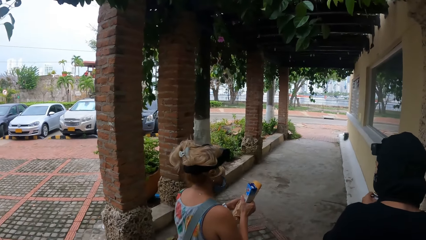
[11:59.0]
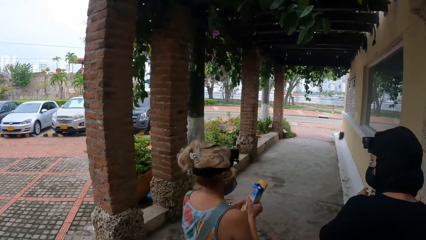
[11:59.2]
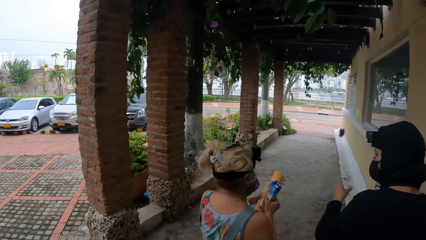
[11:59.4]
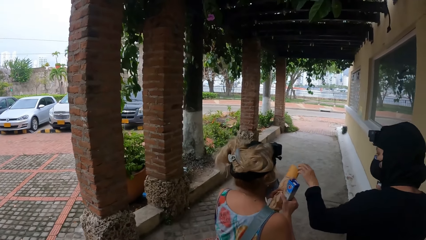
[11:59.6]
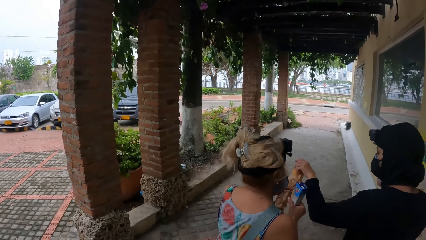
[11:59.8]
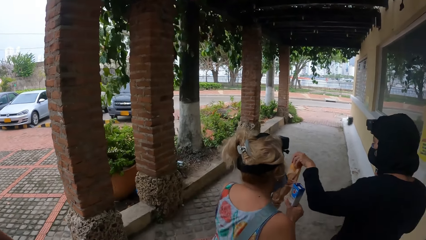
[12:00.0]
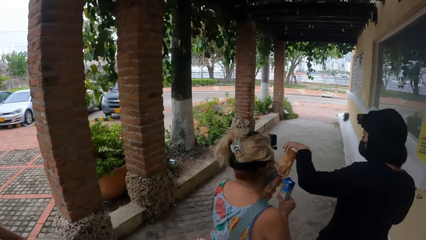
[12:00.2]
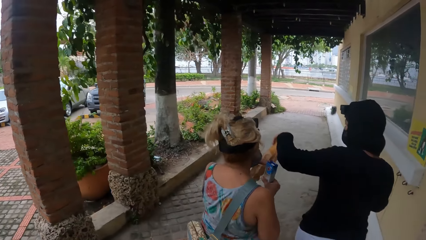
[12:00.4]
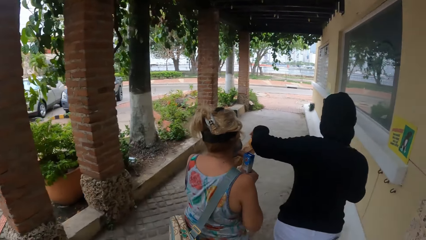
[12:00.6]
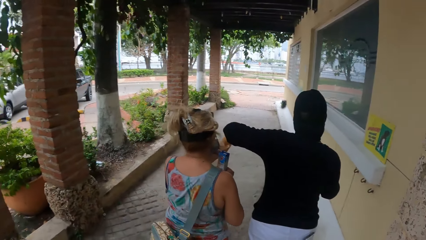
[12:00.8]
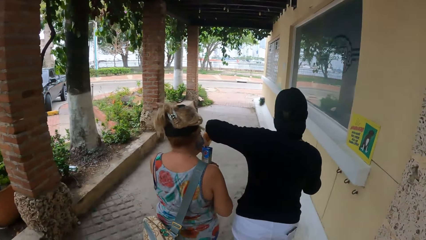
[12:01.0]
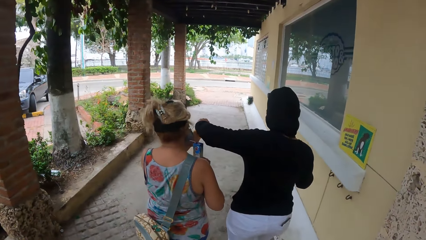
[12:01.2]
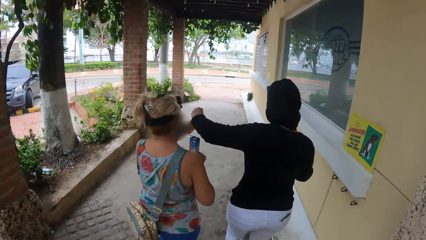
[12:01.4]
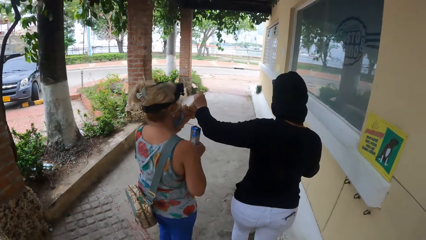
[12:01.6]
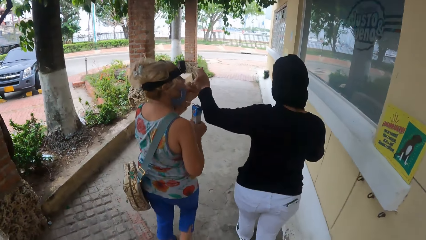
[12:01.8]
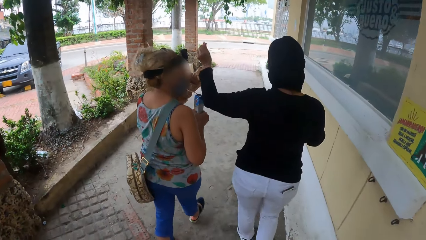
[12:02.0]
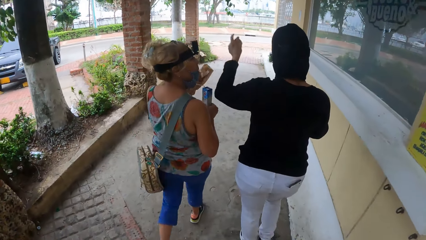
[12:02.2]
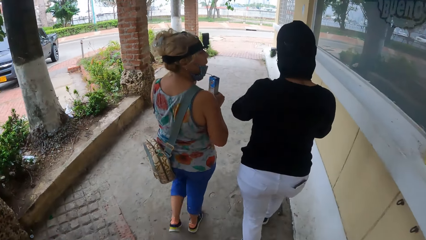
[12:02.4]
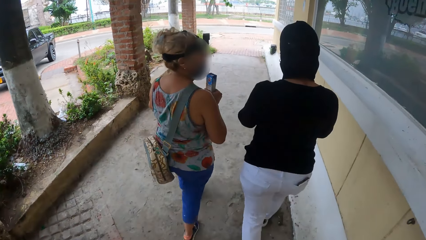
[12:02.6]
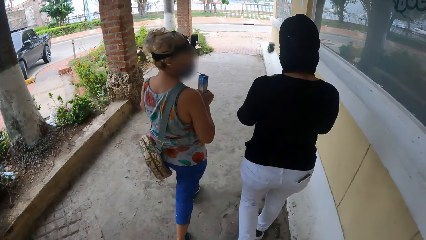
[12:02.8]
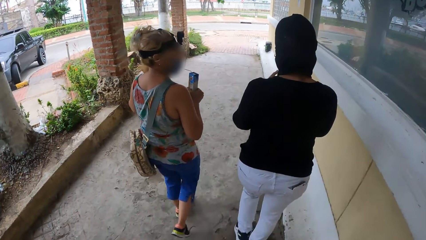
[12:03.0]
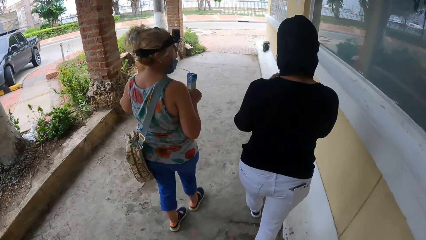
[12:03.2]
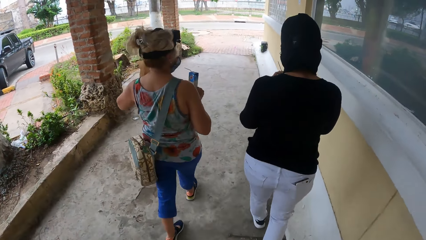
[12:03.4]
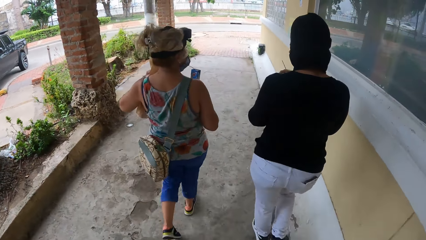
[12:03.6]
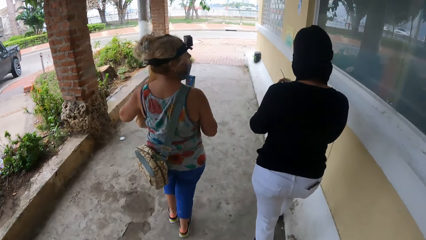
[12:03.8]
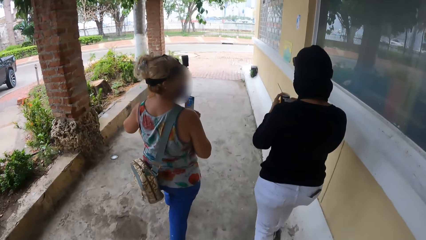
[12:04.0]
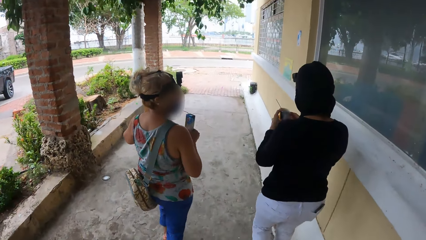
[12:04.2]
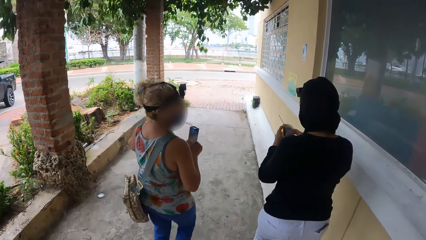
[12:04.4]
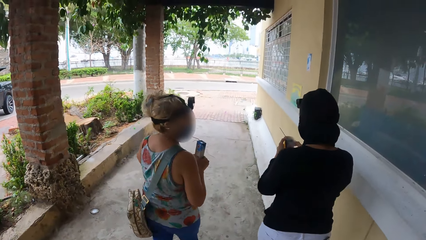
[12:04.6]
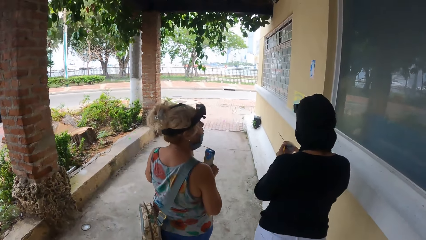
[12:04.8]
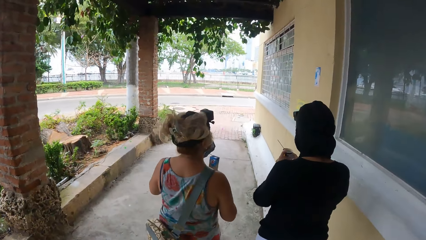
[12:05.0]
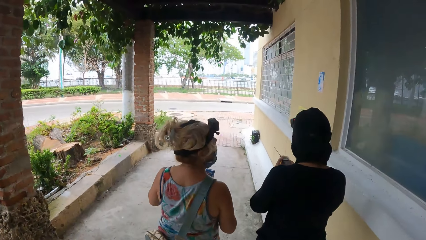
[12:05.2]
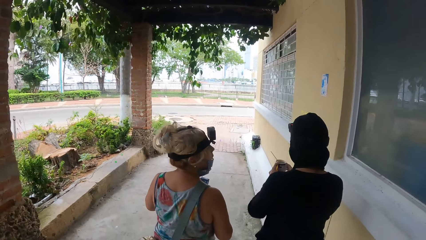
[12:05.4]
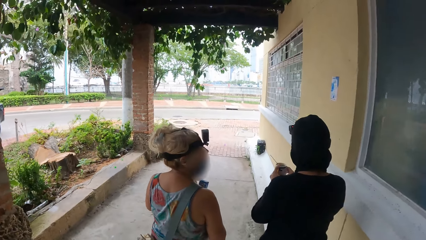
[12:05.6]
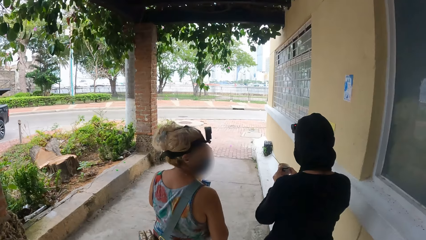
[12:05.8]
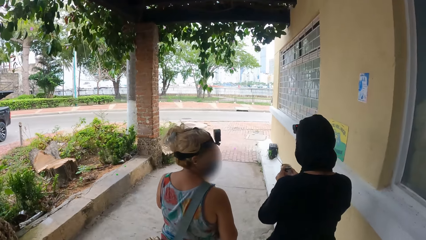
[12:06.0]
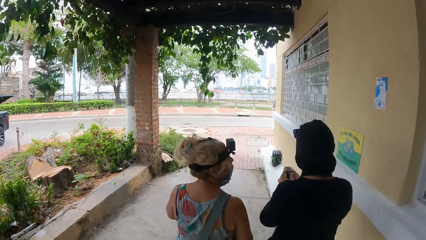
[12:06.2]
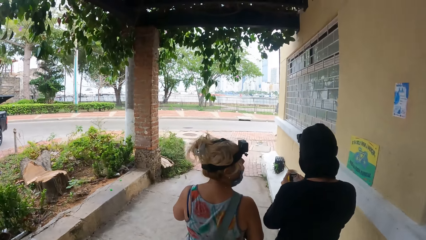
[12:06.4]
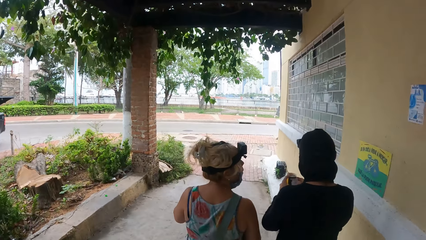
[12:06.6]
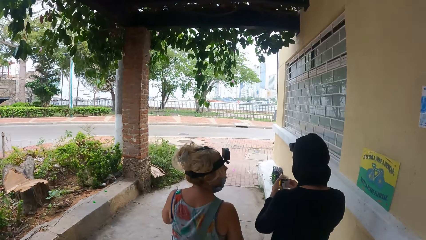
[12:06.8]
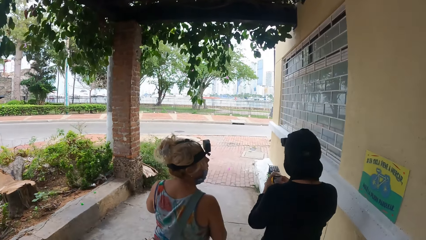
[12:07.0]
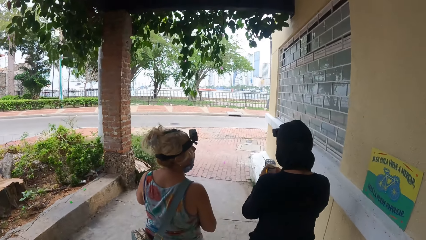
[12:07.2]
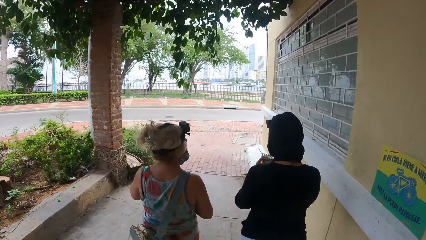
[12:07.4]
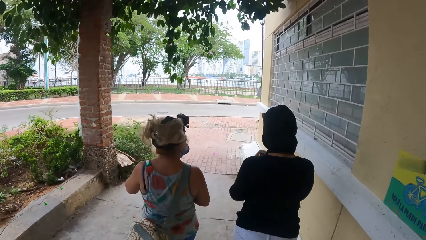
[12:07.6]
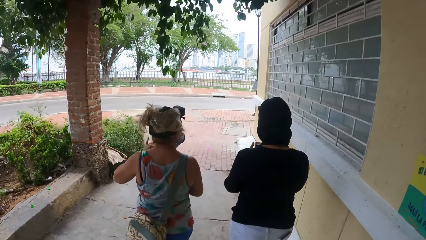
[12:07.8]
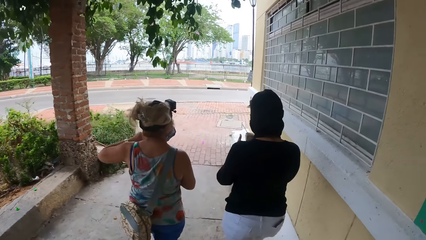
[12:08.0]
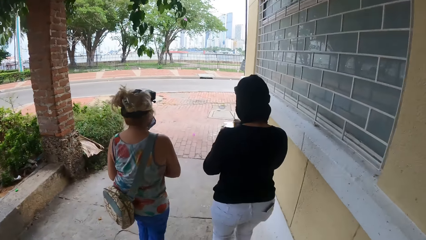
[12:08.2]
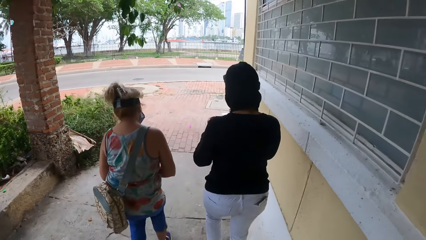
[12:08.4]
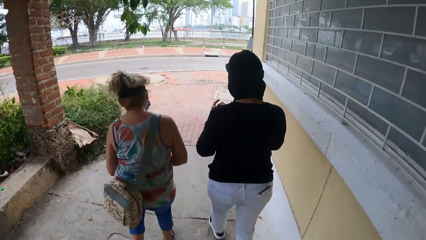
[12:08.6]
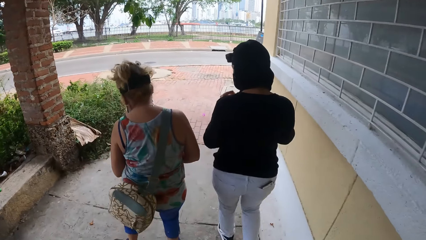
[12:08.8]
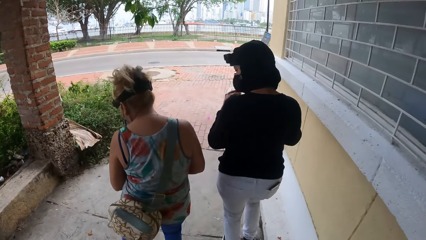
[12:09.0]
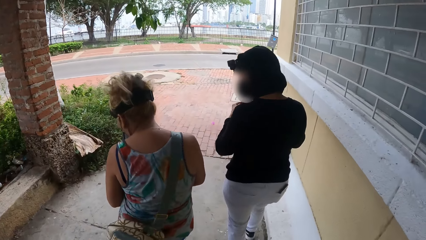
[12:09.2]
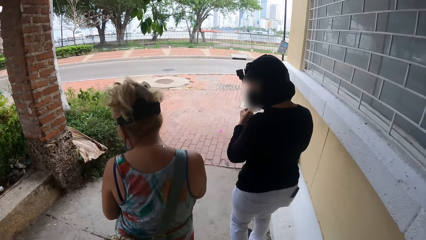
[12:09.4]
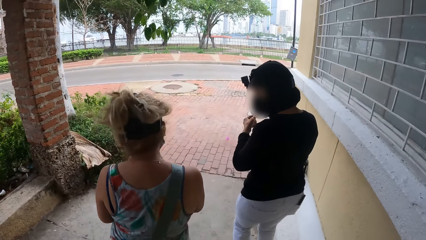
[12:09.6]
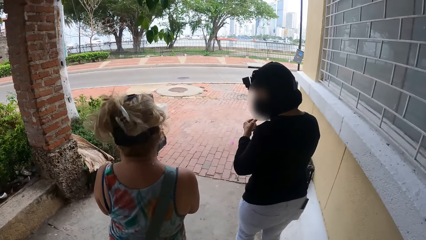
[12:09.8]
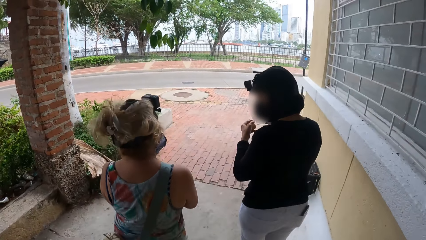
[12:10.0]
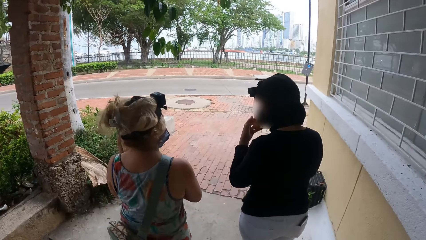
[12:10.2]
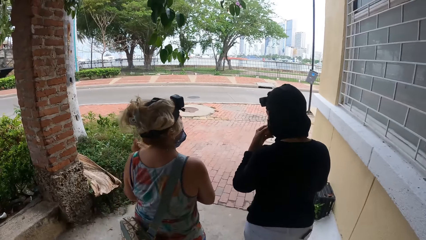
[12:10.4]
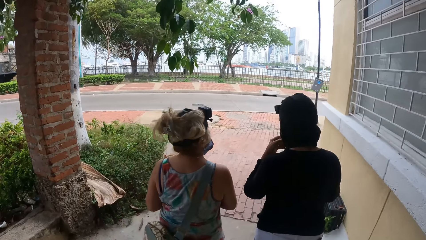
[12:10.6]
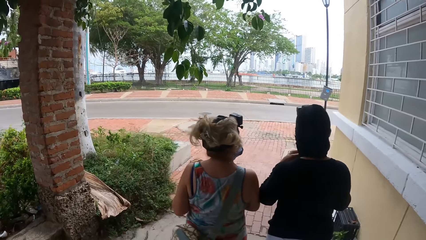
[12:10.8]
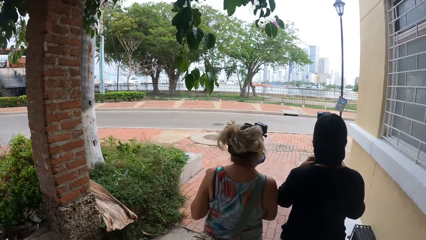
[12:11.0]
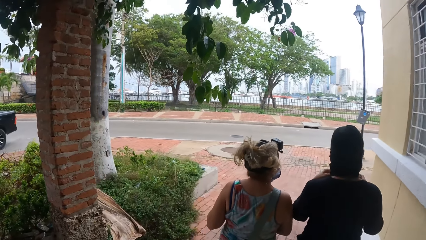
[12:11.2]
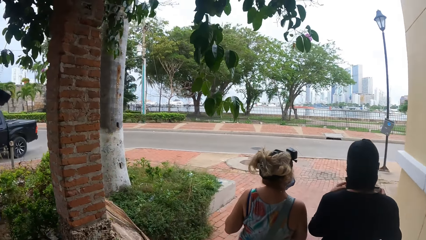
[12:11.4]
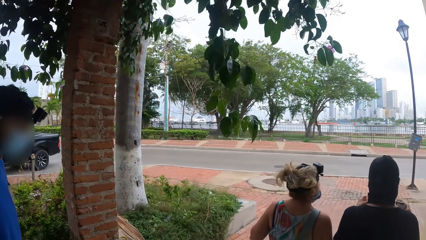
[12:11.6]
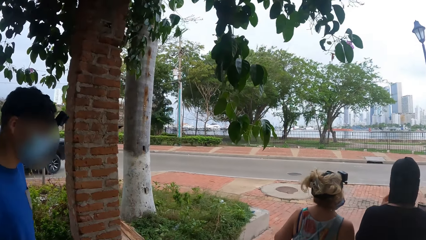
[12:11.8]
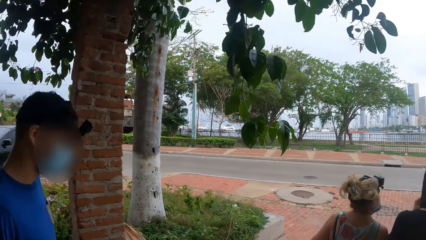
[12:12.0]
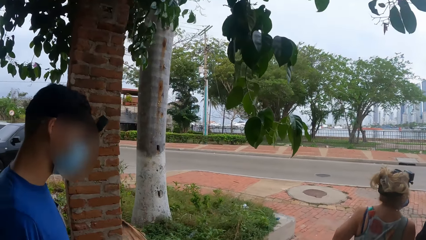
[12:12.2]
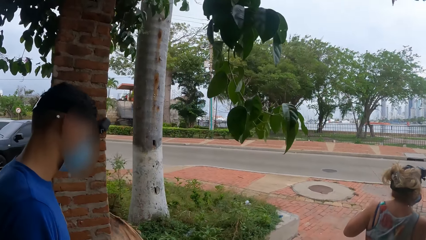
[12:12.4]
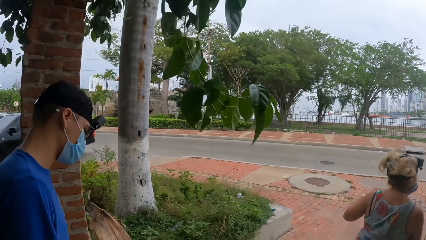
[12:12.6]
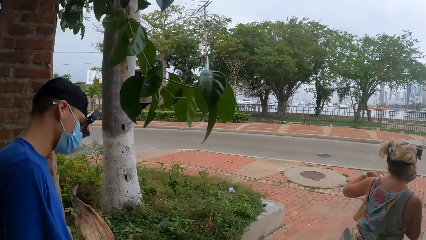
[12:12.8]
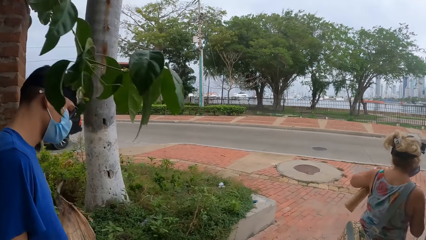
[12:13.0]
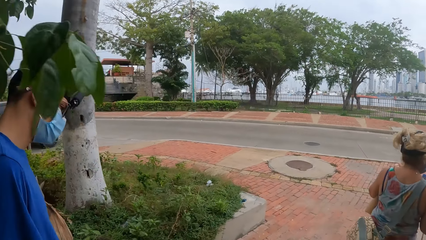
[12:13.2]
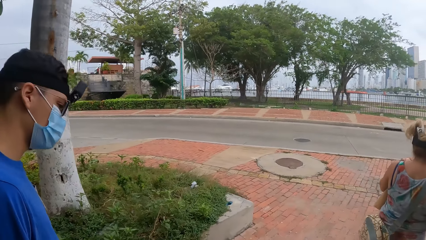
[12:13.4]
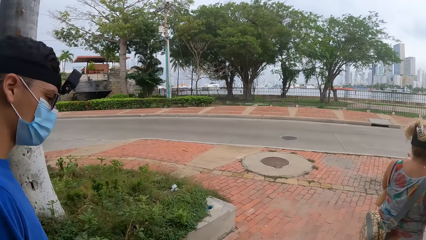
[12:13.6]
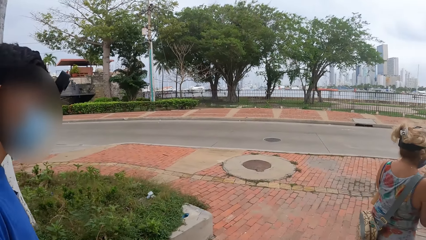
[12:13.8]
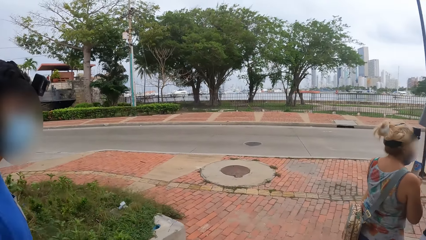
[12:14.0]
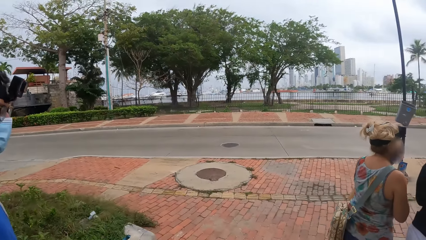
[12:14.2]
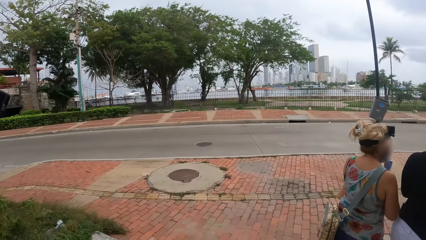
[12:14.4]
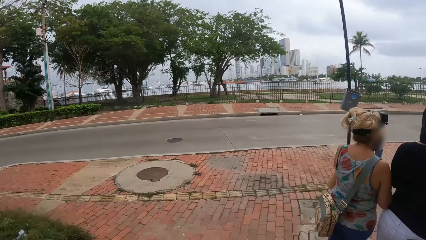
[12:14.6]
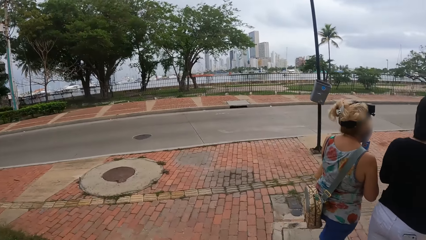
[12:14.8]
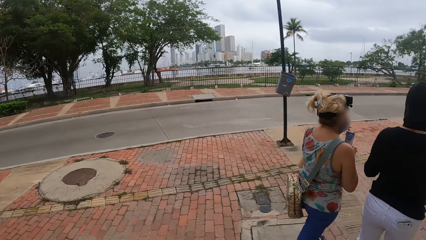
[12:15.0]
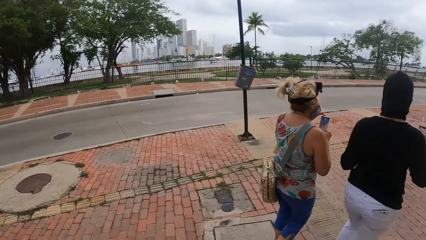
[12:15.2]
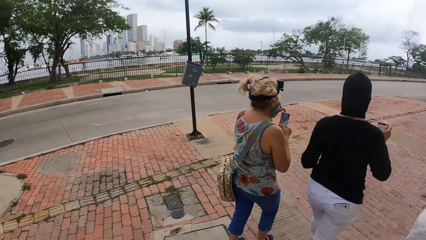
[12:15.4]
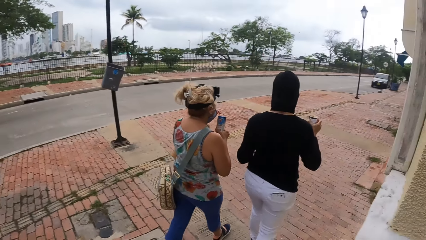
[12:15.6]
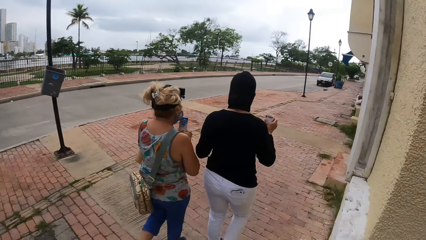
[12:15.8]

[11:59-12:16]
A person cuts bread from another person. A third person drops the snack on the pavement. The camera wearer looks at a fourth person.
